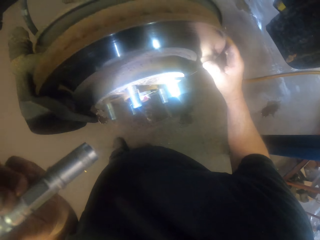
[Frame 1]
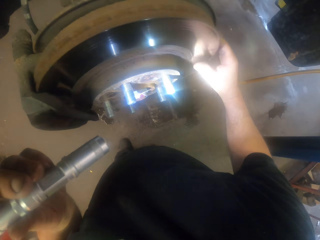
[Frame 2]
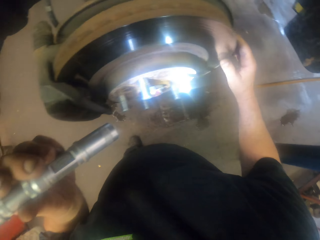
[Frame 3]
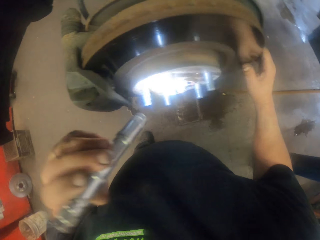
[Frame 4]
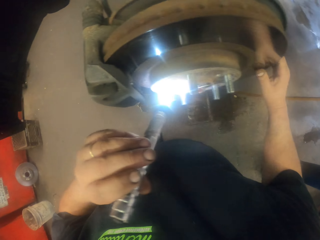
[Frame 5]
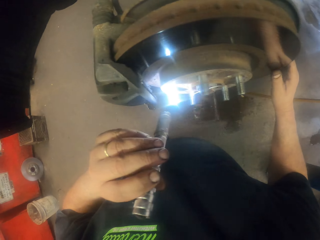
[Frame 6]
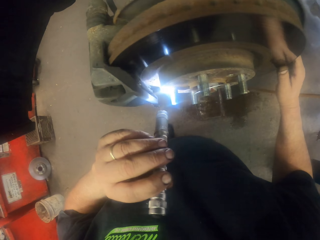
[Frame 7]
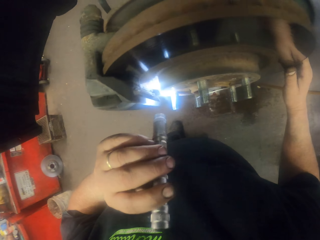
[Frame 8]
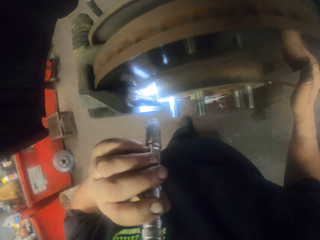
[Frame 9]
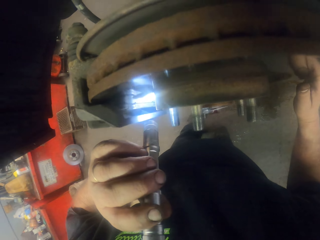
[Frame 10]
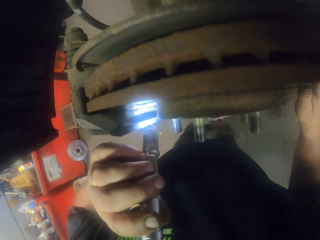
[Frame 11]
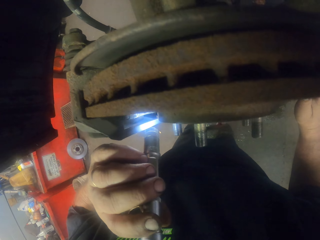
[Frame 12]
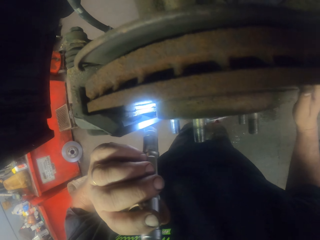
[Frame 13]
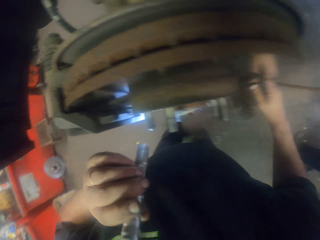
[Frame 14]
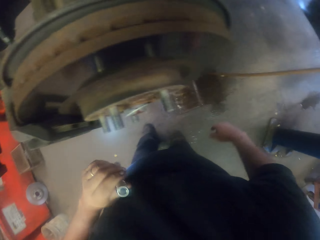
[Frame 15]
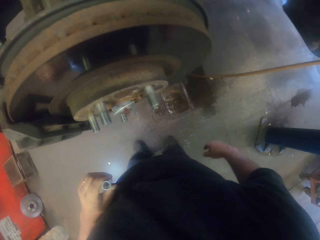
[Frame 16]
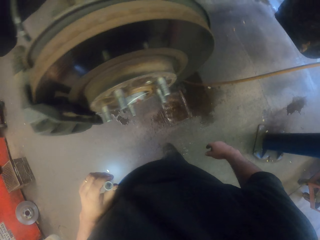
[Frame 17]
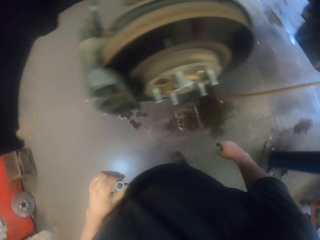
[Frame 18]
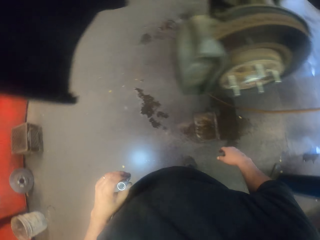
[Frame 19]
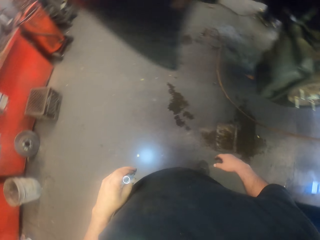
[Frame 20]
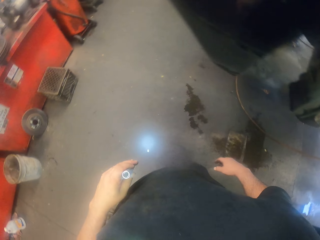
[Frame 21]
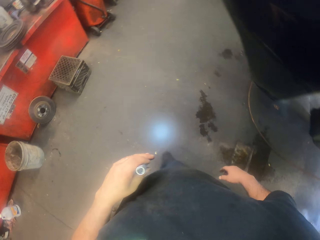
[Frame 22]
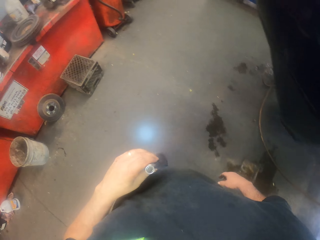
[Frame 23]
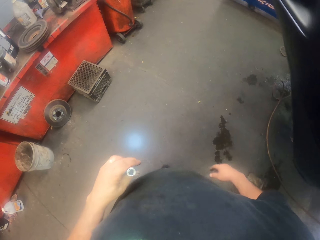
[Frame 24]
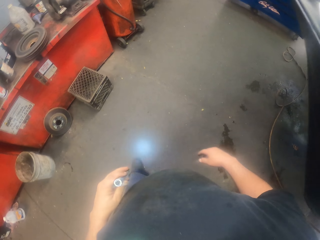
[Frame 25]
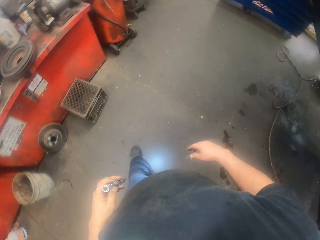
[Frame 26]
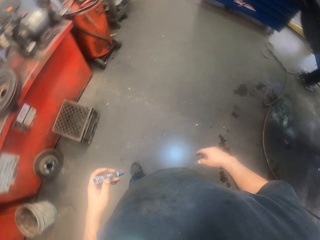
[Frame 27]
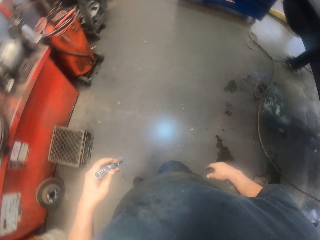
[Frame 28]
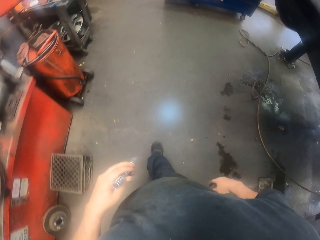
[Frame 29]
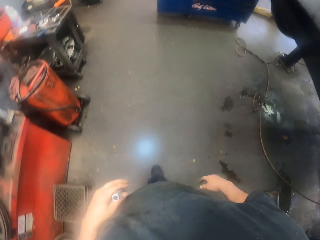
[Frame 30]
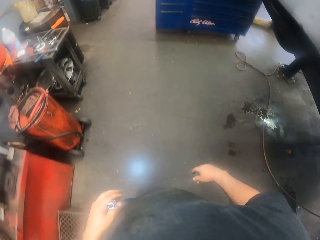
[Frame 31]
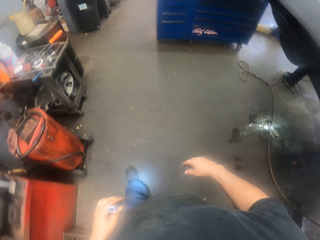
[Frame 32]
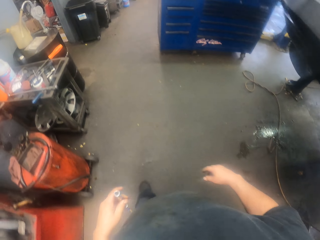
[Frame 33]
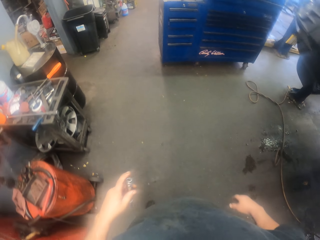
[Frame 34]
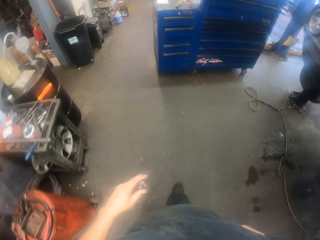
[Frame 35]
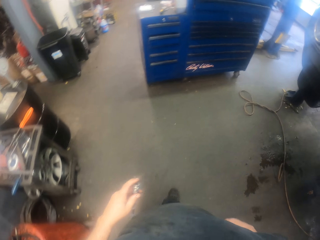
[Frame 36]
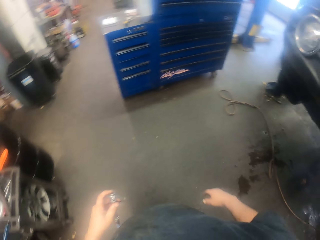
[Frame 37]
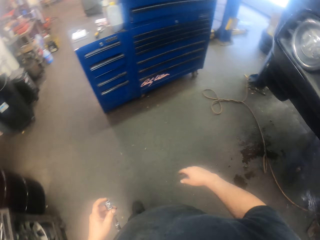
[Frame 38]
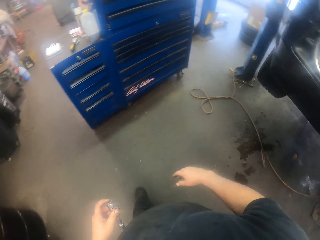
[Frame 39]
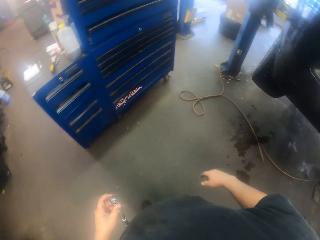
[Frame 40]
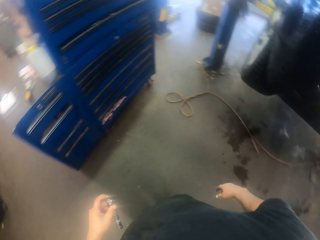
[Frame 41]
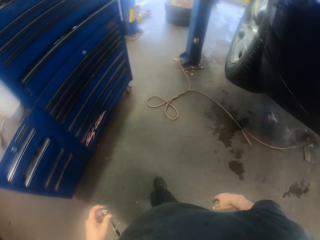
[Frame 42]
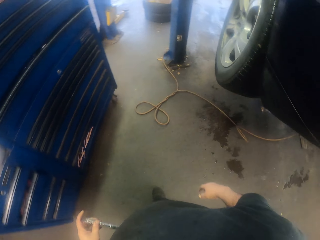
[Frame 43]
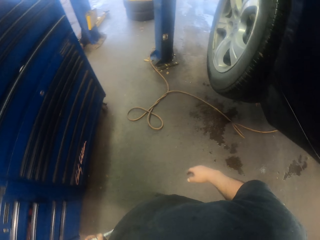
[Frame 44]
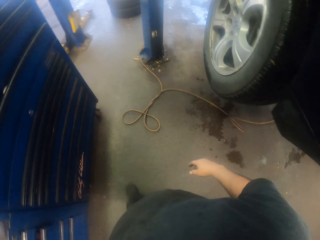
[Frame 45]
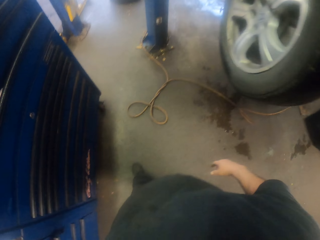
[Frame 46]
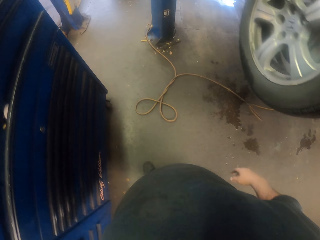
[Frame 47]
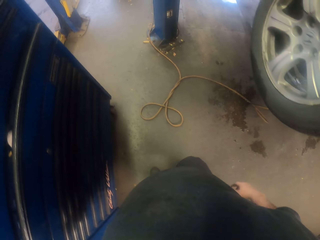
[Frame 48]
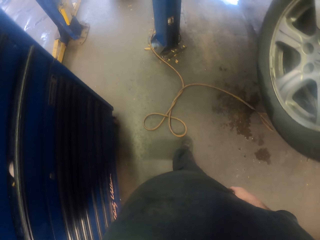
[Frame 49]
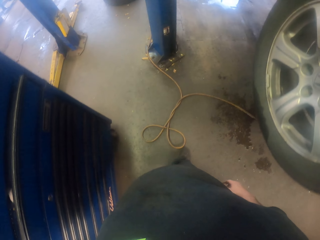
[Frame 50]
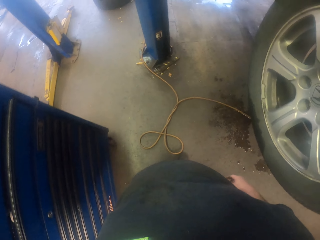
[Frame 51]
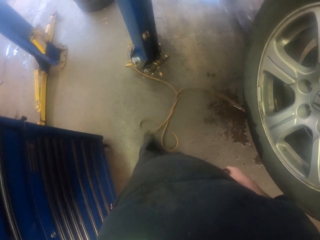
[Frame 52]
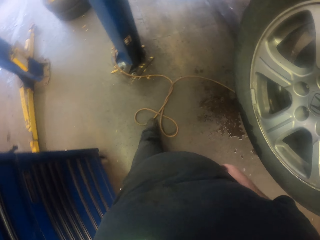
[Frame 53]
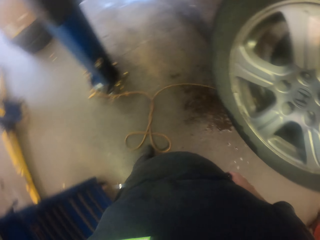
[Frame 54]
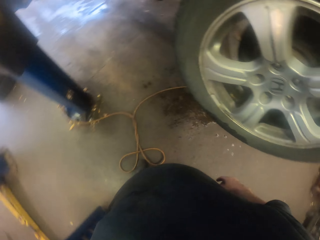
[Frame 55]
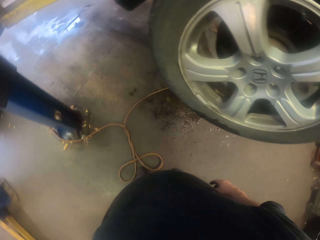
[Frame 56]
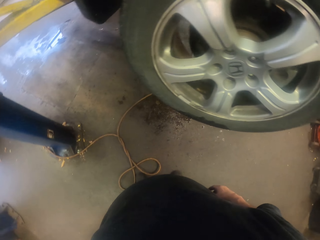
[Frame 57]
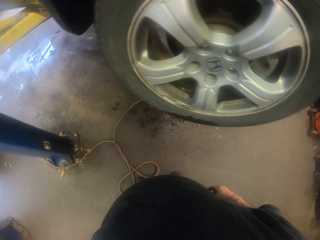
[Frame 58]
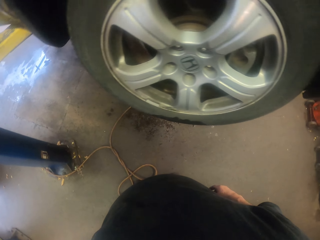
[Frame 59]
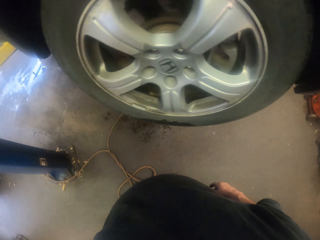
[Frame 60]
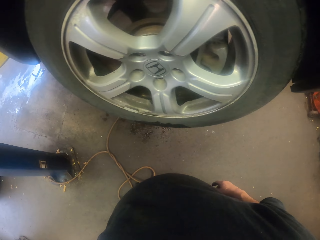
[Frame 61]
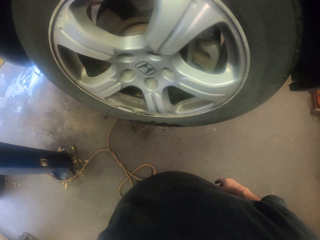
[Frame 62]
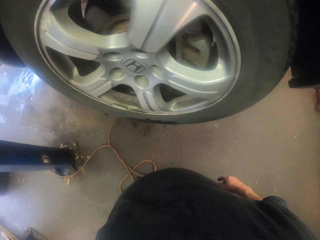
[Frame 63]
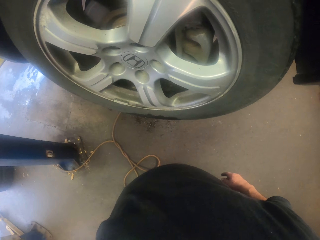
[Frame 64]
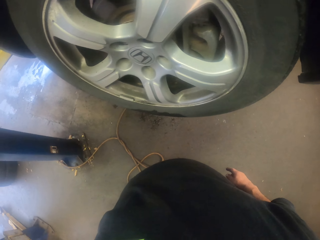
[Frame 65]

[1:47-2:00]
The camera wearer rubs the wheel disc with the thumb. They hold a tyre metal and hold a torch. They turn to the side. They walk around. They hit a hose pipe with the leg.

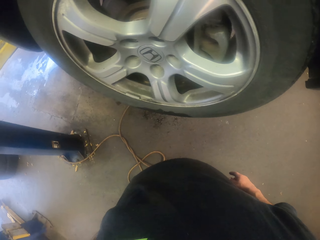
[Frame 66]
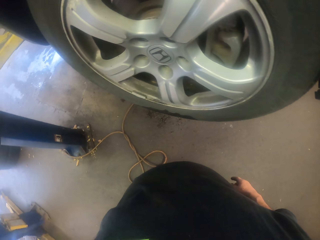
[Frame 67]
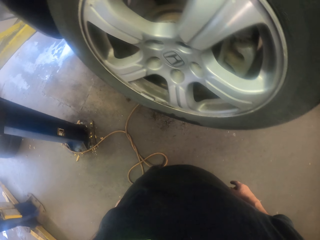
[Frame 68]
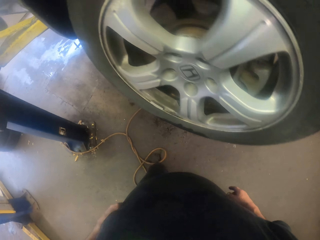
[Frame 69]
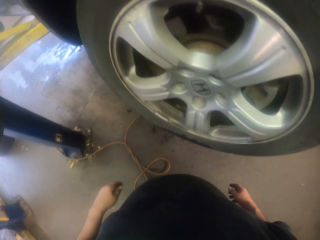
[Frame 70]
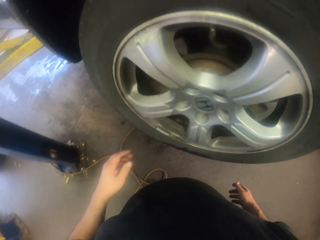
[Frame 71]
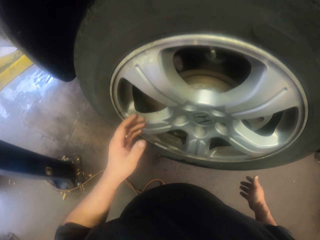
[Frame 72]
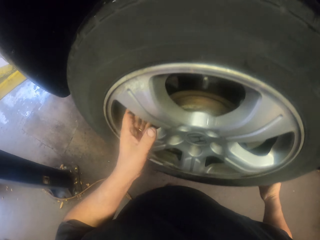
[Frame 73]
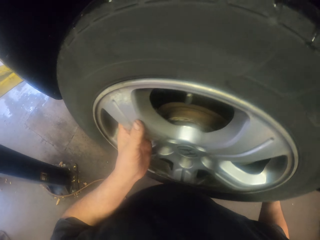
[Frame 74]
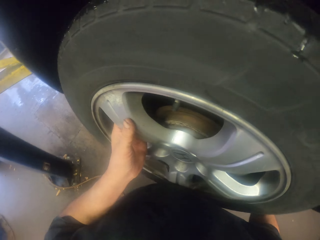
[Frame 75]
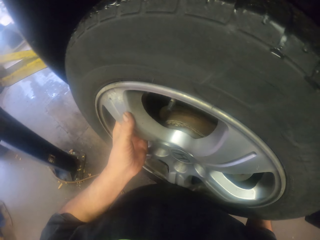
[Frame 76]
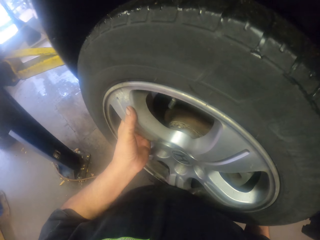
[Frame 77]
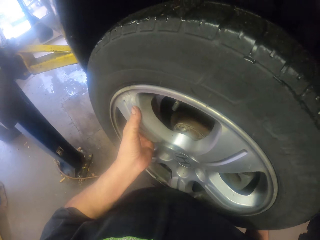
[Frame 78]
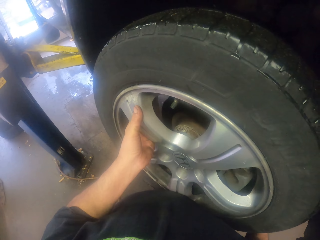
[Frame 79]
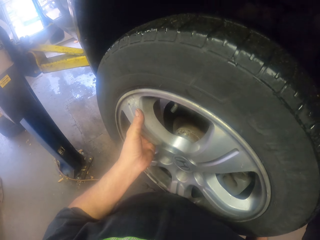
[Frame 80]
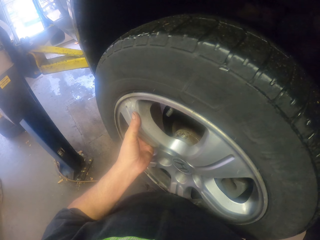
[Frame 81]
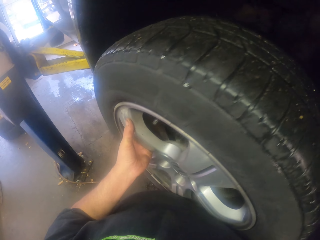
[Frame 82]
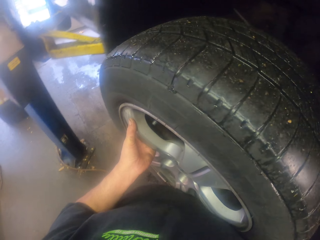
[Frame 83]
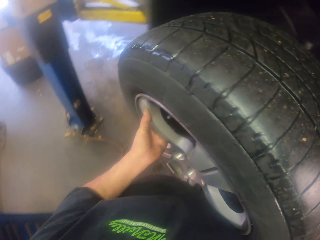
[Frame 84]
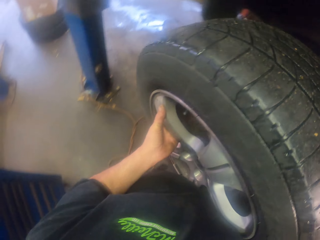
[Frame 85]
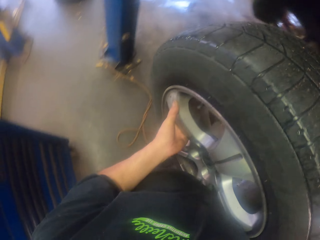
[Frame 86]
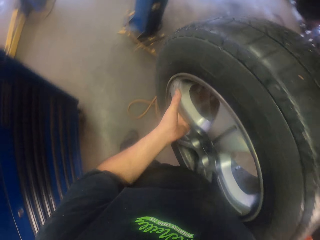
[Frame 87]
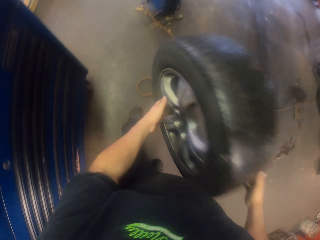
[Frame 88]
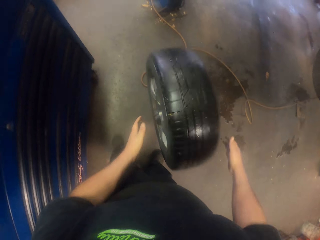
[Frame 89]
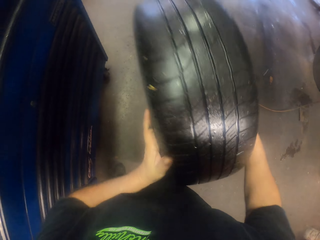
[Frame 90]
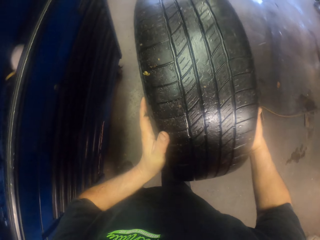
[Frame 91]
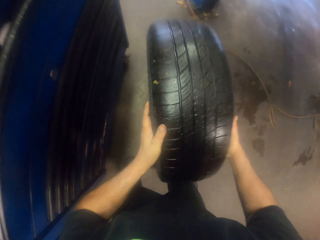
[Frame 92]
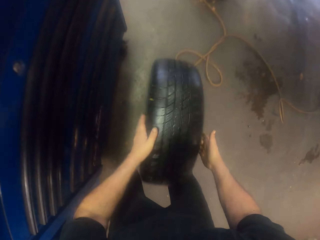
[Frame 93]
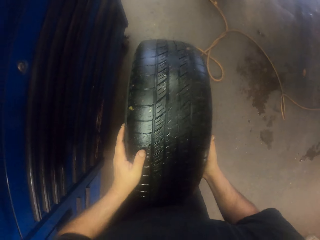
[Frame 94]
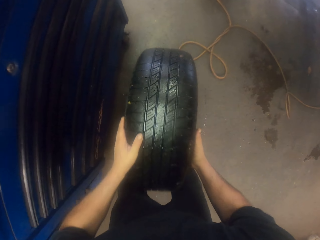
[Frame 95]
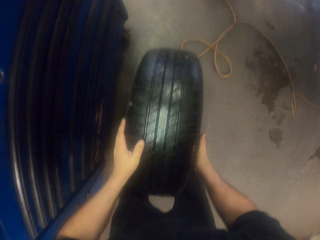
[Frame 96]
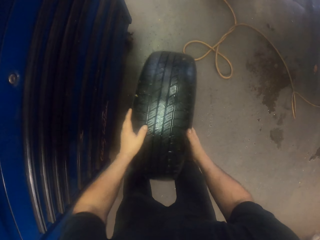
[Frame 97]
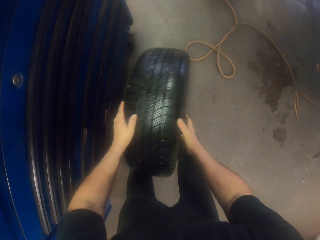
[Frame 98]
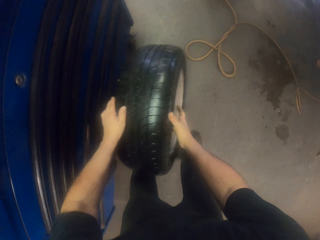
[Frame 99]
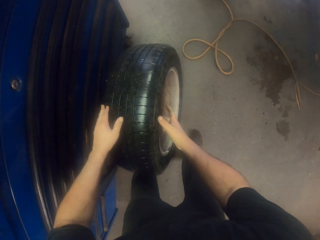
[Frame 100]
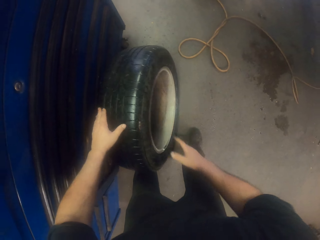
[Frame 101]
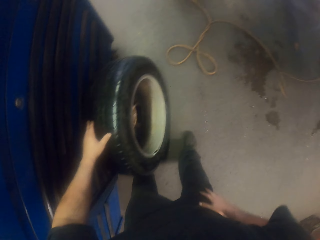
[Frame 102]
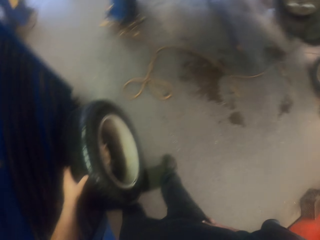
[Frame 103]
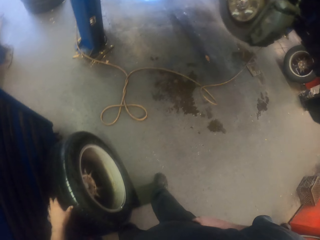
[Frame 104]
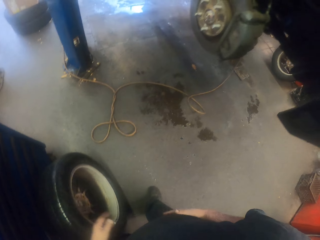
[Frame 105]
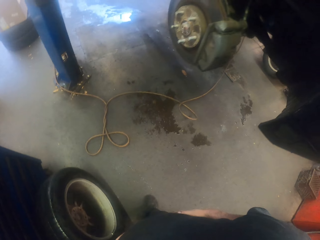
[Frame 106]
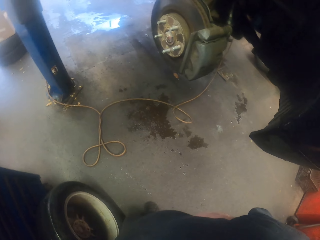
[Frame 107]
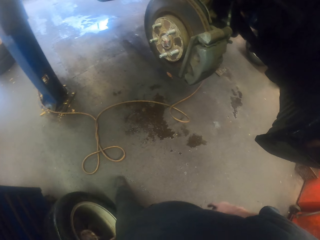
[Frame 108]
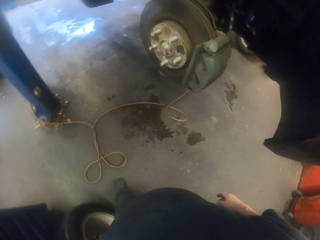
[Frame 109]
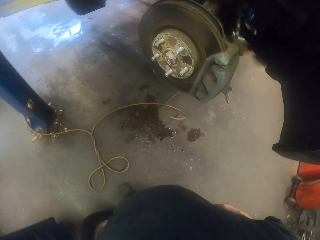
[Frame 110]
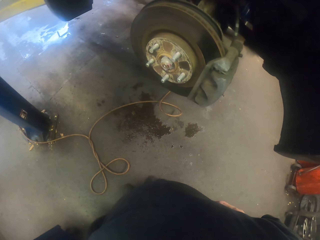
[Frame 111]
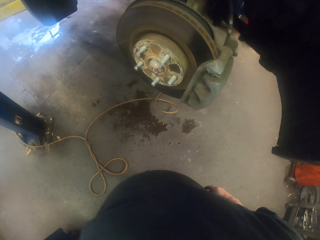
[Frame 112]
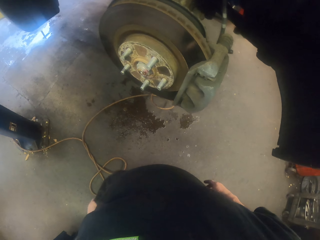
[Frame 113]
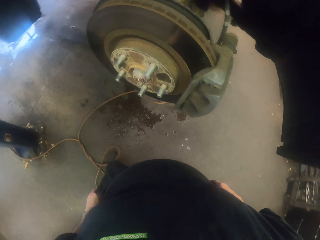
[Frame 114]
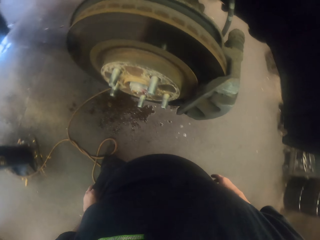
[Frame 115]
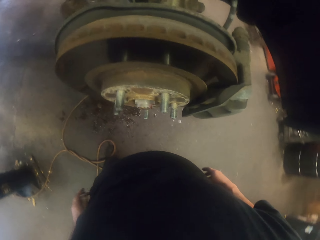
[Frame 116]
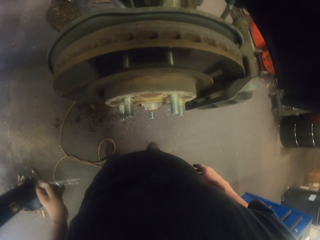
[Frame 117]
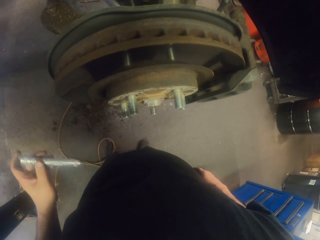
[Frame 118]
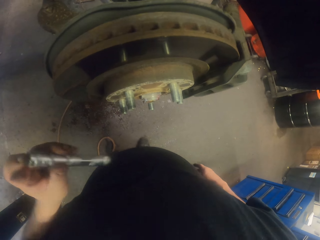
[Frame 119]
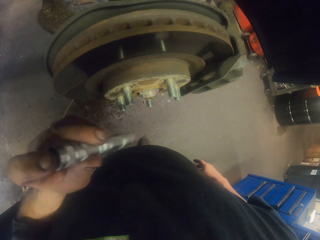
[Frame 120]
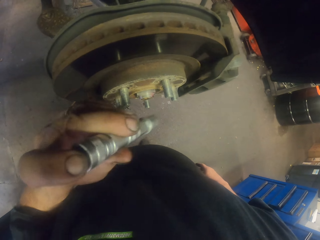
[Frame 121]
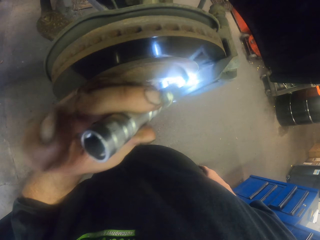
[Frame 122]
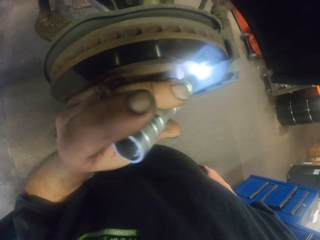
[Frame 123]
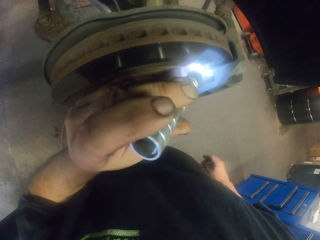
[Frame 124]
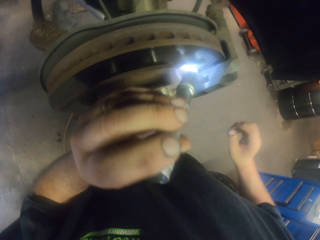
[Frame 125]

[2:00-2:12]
The camera wearer holds a car tyre. They turn to the side. They remove the wheel from the car. They drop the wheel on the ground. They turn to the side. They remove a torch from the pocket. They hold the torch. They turn on the torch. They look at the caliper housing with the torch.
